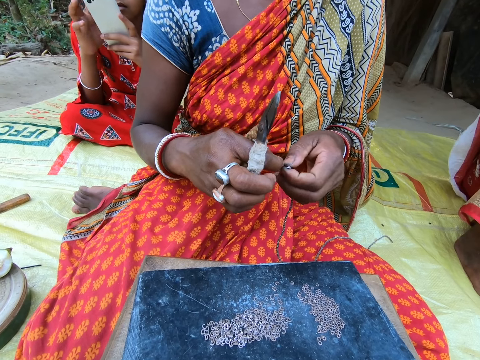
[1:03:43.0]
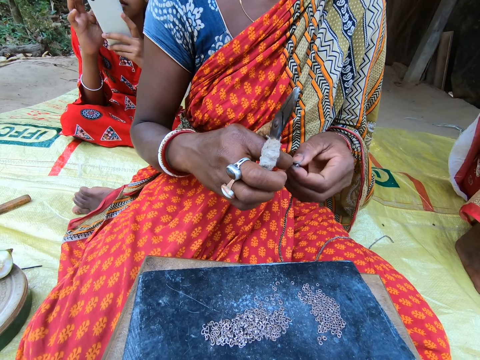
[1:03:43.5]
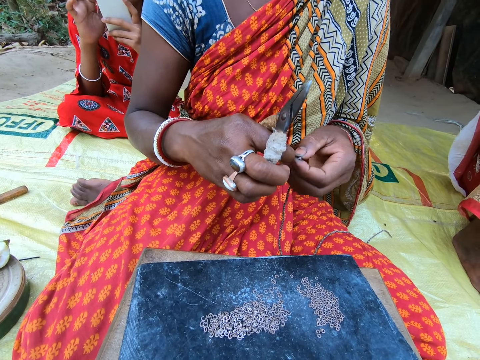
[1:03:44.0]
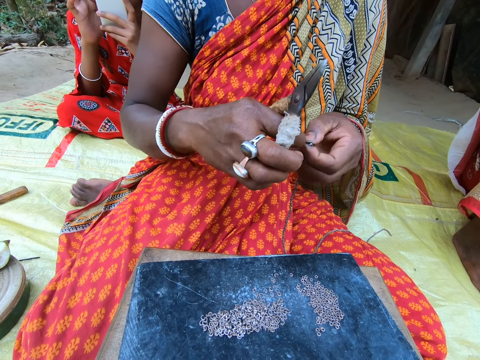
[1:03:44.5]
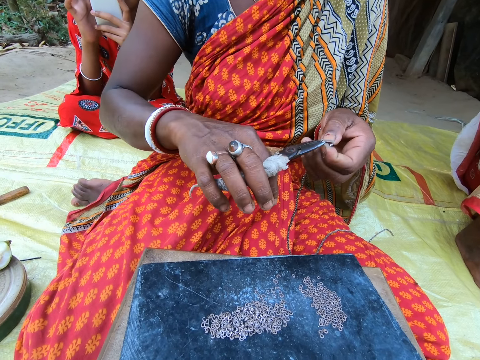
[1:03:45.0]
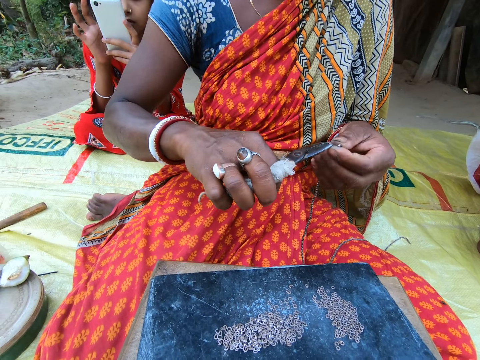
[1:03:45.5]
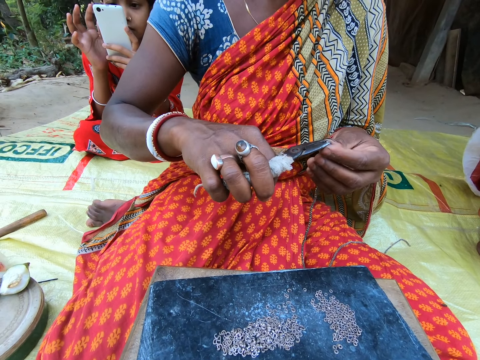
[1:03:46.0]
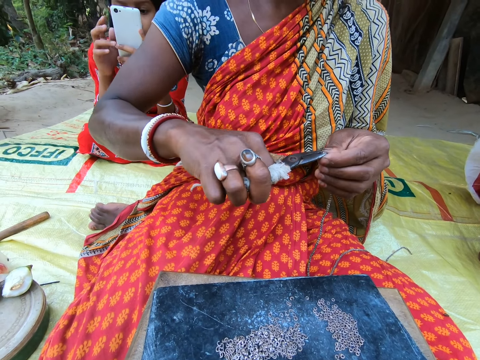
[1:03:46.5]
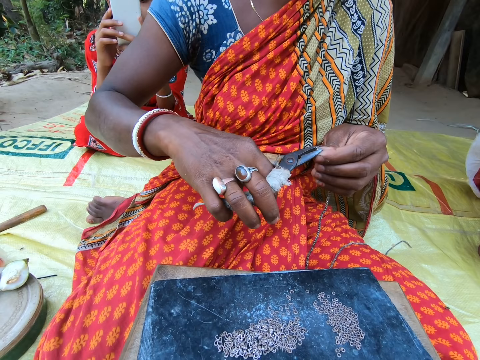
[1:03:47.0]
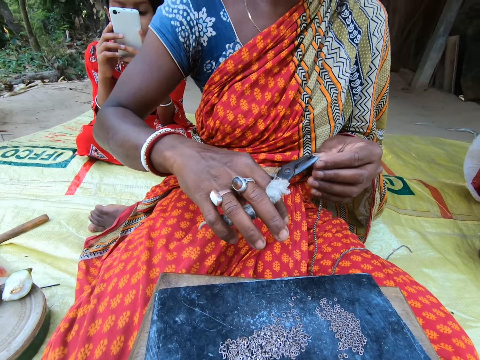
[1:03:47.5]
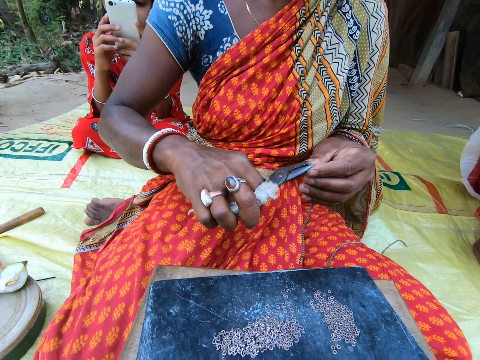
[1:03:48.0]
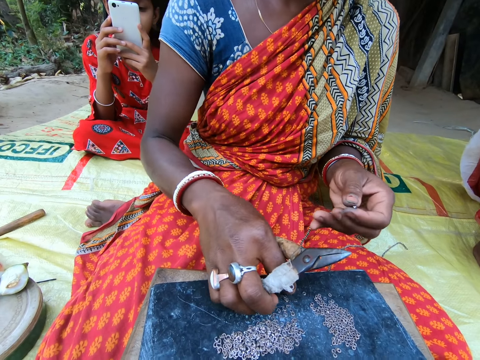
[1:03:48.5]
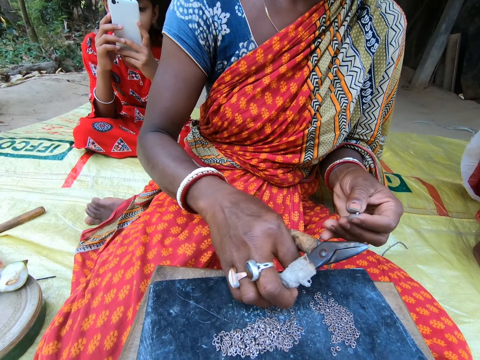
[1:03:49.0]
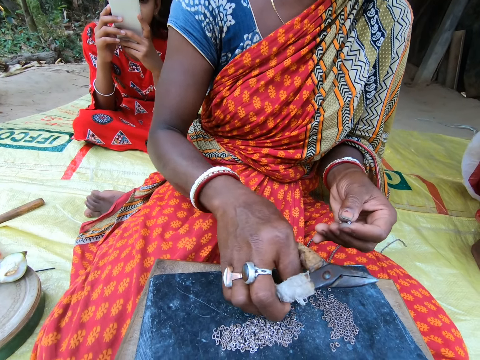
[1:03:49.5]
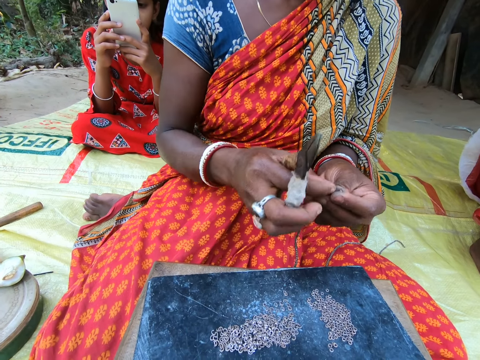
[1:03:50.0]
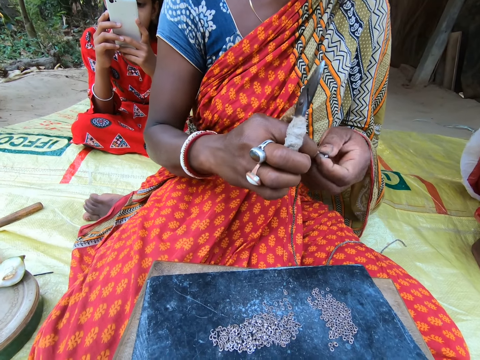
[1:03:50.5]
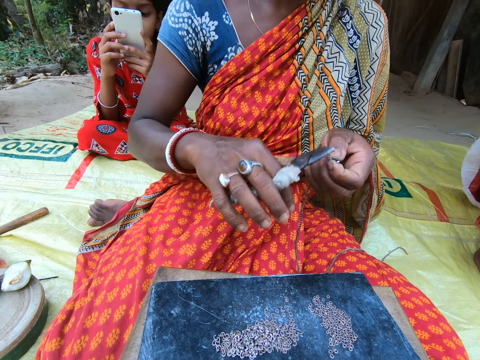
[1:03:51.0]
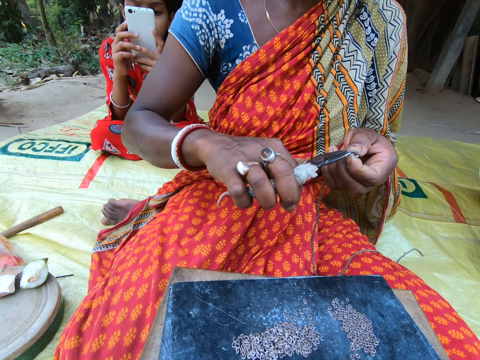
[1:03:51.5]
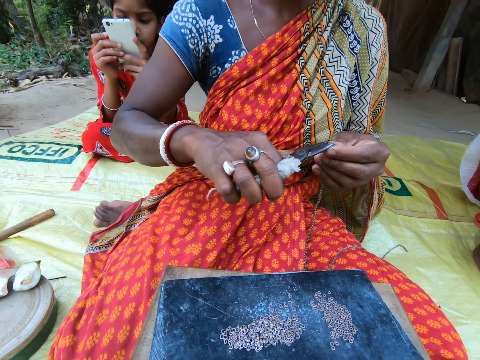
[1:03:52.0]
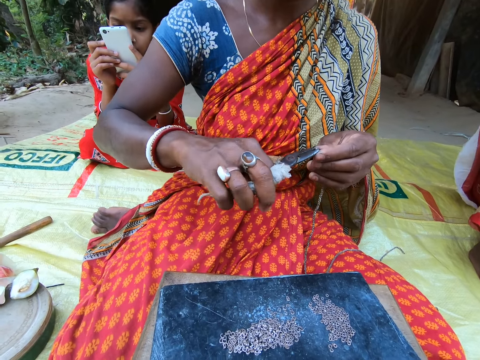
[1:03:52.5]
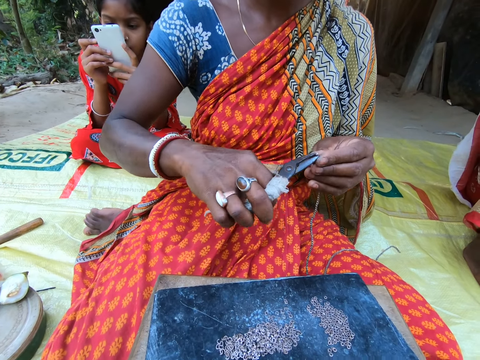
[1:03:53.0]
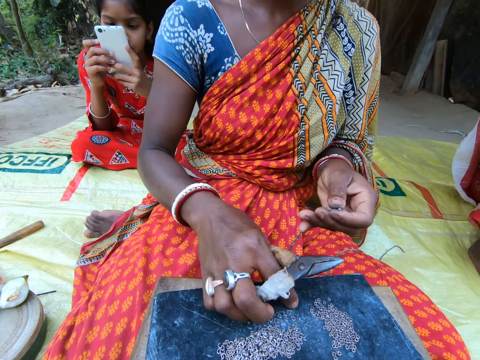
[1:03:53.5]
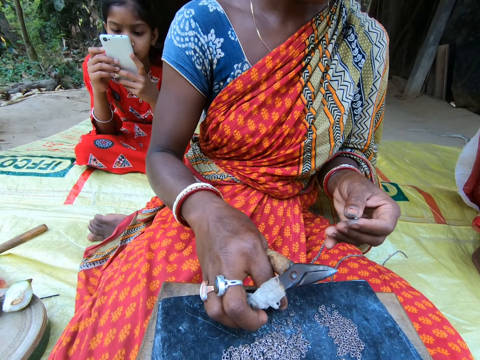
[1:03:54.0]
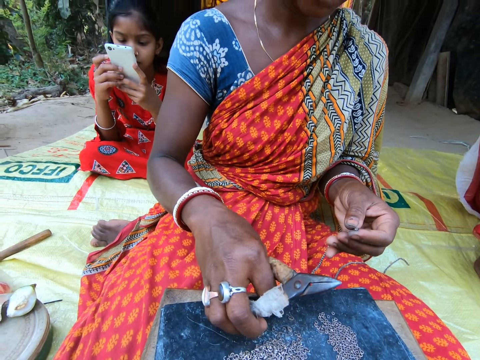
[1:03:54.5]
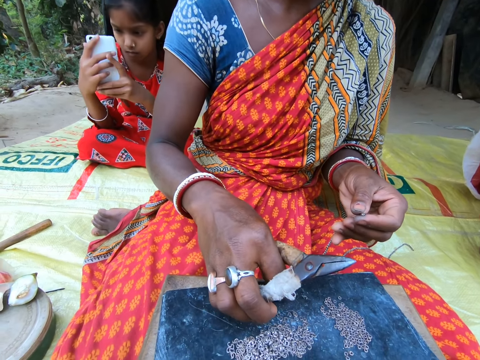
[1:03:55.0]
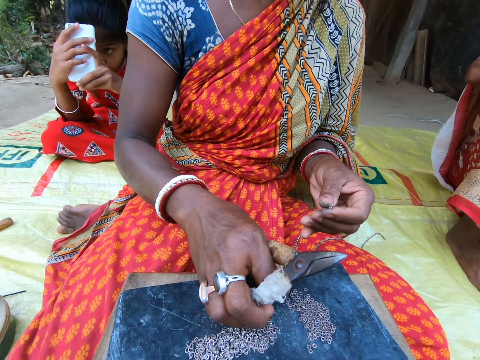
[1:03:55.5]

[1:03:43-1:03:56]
The girl presses the phone in her left hand with her right hand. A woman fixes a waist bead with a bead crimper. The woman presses the bead in the rope in her left hand with a pair of scissors in her right hand. The girl holds the phone with her hands. The woman moves the beads on the stool with her right hand, picks a bead from the stool with her right hand, and places the bead in the rope in her left hand with her right hand. The woman fixes a waist bead. The woman fixes the waist bead with the bead crimper. The woman presses the bead in the rope in her left hand with the pair of scissors in her right hand. The woman picks something. The woman moves the beads on the stool with her right hand.

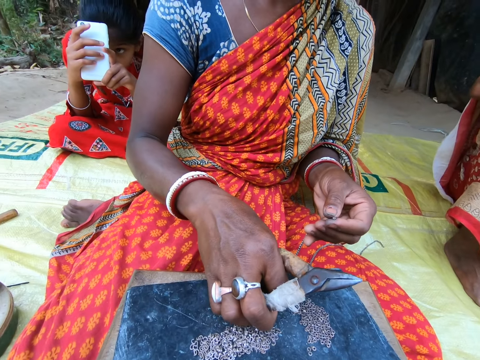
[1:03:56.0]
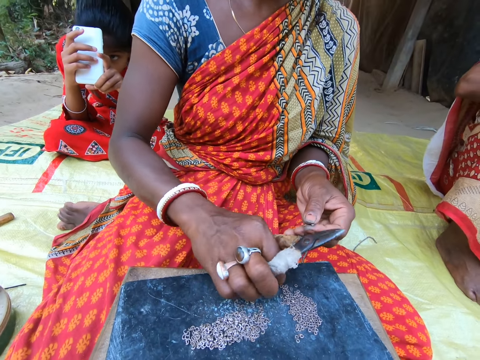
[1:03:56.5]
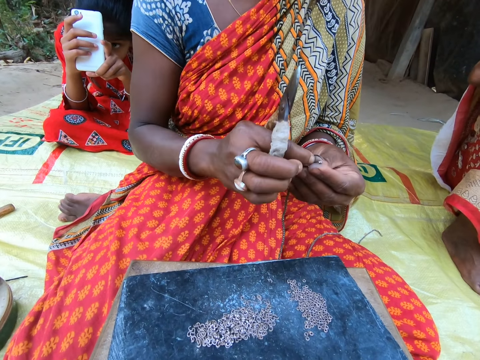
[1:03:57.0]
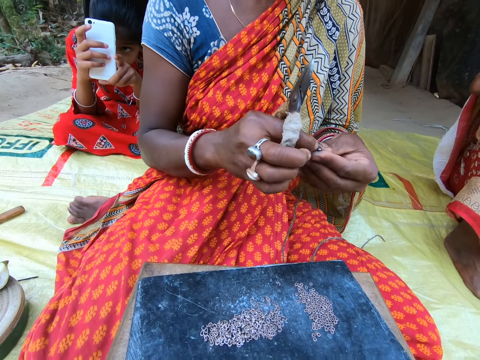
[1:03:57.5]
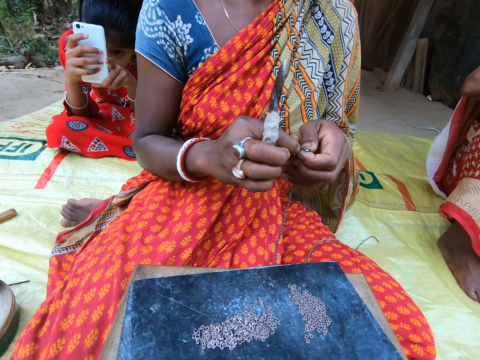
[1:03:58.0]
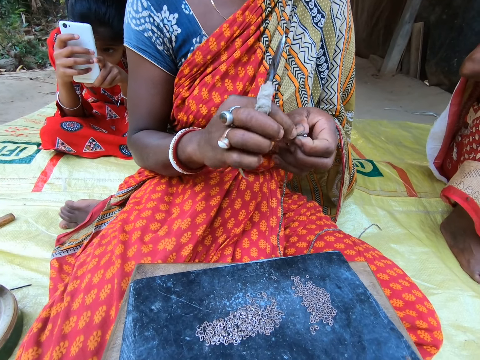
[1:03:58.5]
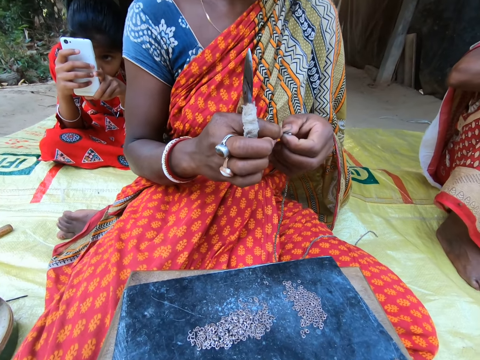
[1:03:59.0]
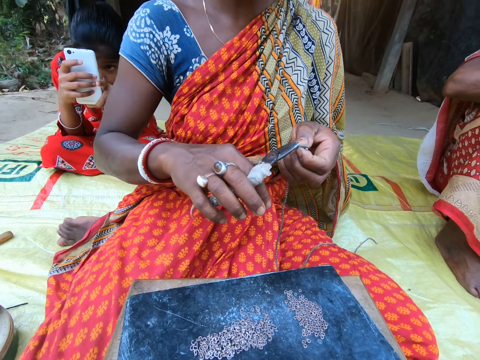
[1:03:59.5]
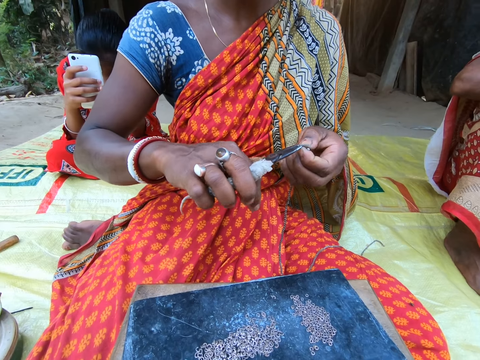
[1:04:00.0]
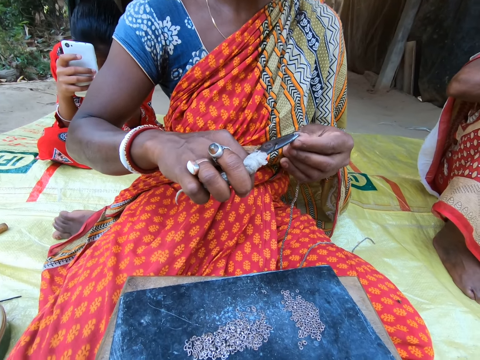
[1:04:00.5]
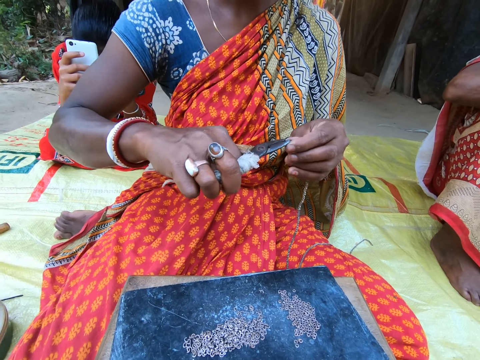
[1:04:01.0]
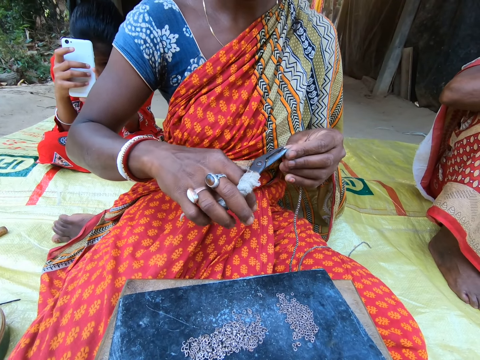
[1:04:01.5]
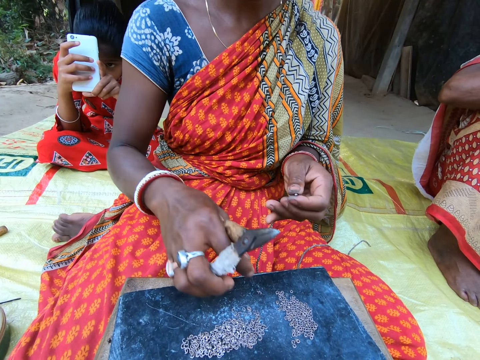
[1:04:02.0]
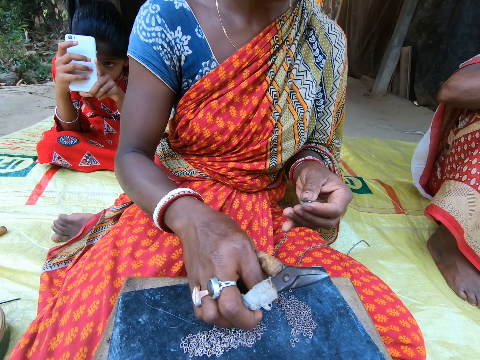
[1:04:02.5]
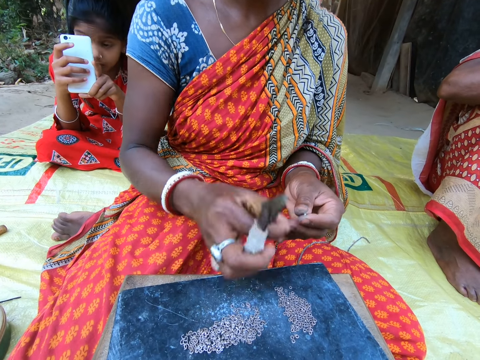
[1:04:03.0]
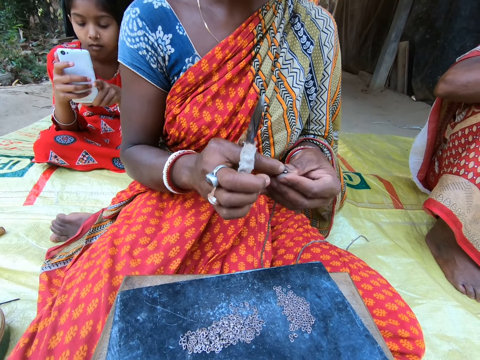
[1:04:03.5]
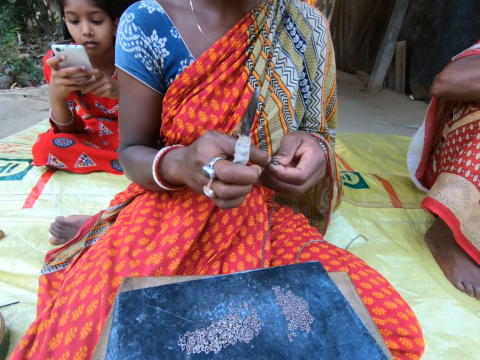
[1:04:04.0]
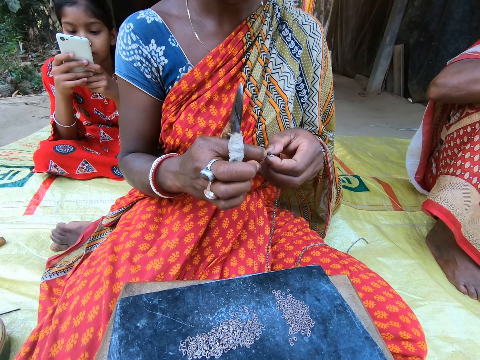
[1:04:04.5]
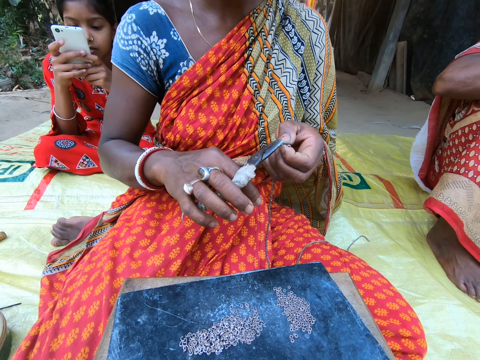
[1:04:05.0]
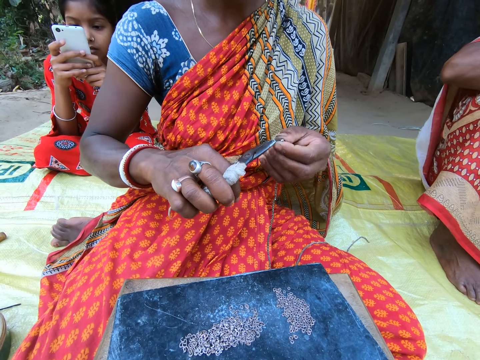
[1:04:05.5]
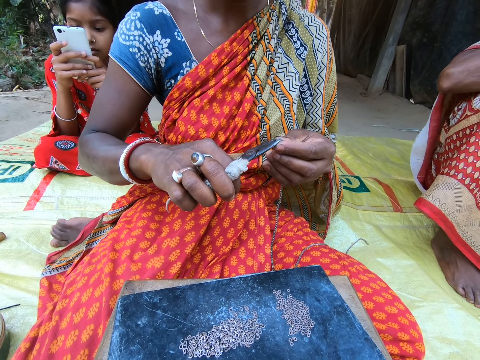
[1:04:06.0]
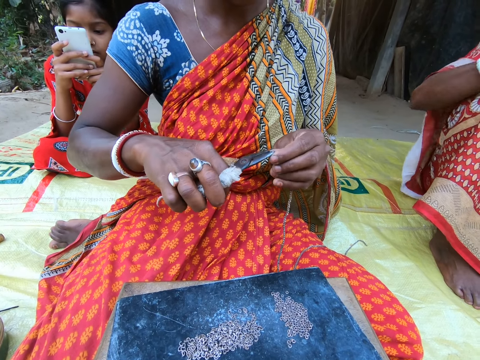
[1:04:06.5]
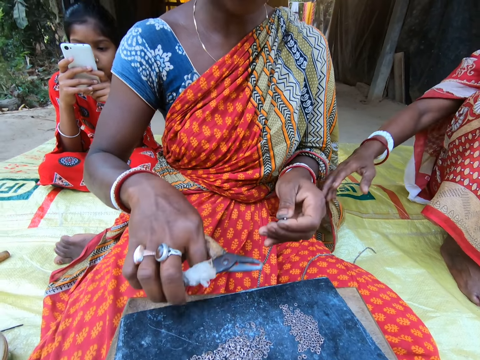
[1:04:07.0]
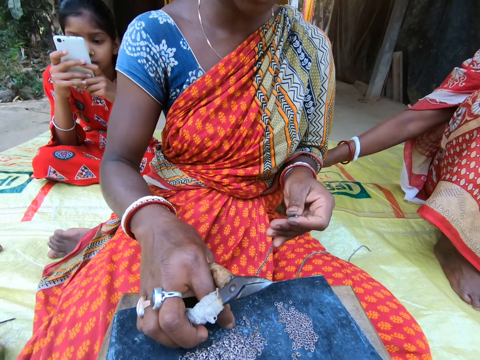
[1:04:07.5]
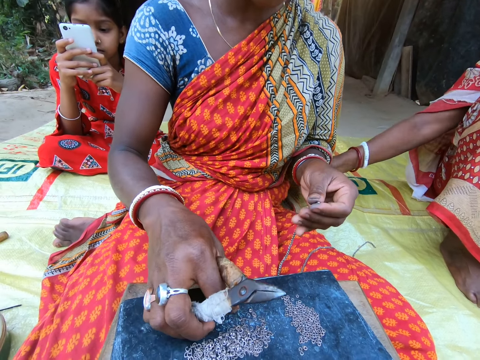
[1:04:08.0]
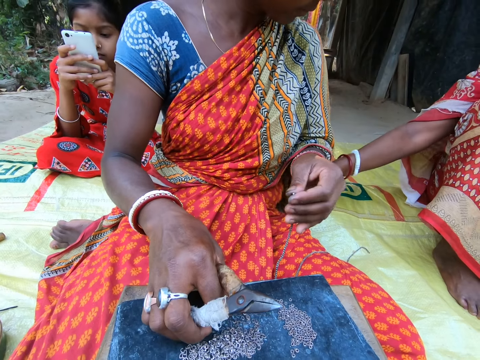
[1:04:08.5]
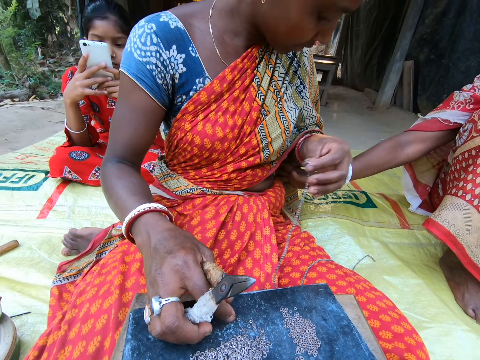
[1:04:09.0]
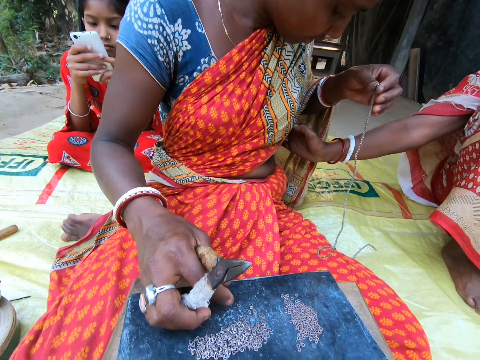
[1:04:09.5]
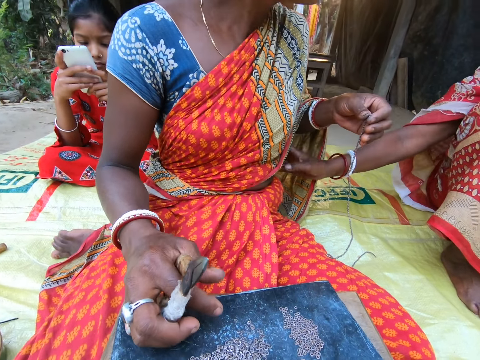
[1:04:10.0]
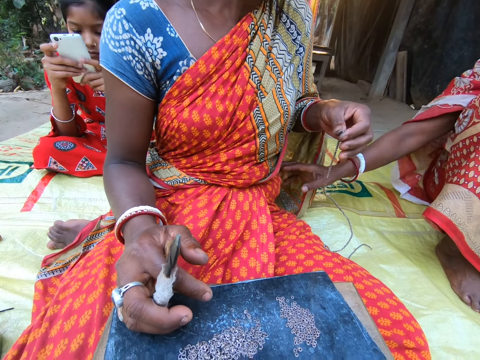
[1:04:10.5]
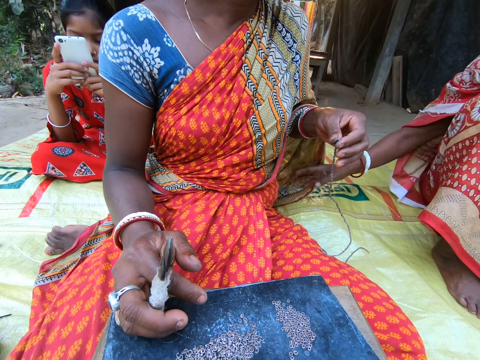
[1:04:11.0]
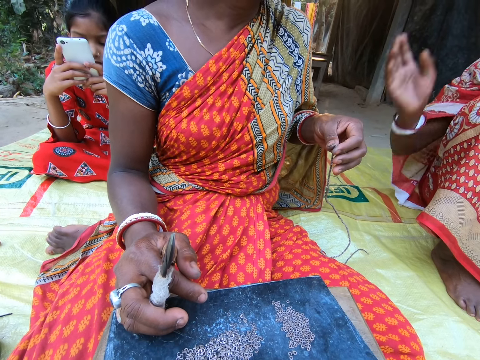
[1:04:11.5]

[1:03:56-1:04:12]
The woman picks a bead from the stool with her right hand and places the bead in the rope in her left hand with her right hand. The woman fixes a waist bead. The woman presses the bead in the rope in her left hand with a pair of scissors in her right hand. The woman fixes the waist bead with a bead crimper. The woman picks a bead from the stool with her right hand. The woman fixes the waist bead. The woman places the bead in the rope in her left hand with her right hand. The woman presses the bead in the rope in her left hand with the pair of scissors in her right hand. The woman fixes the waist bead with the bead crimper. Another woman moves the first woman's cloth with her right hand. The first woman places her right hand on the stool. The first woman holds something and moves her hand. The other woman touches the first woman's body with her right hand. The other woman moves the first woman's cloth with her right hand.
